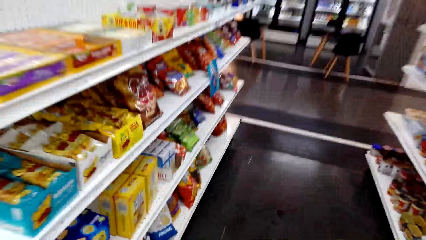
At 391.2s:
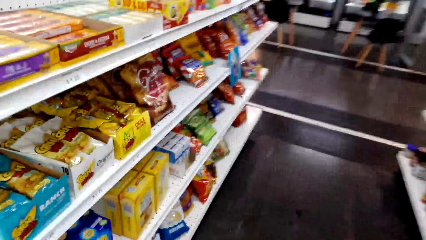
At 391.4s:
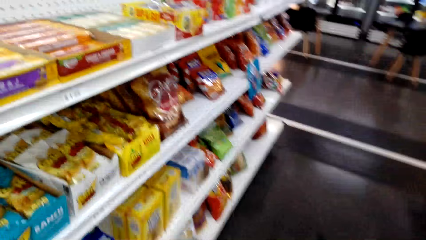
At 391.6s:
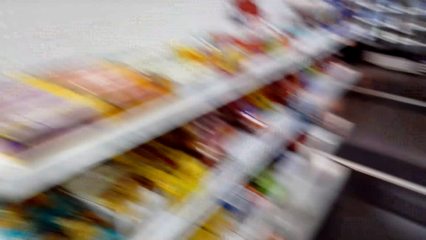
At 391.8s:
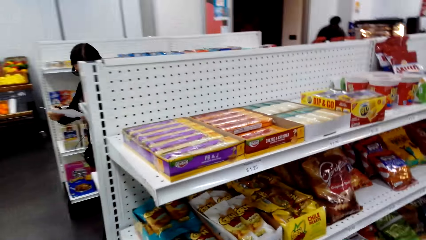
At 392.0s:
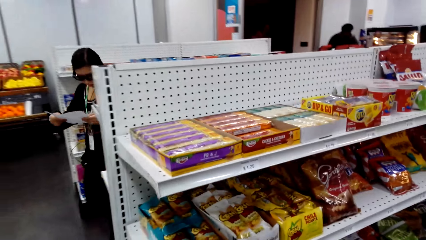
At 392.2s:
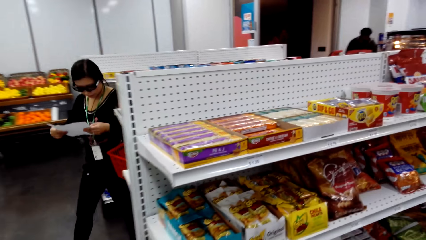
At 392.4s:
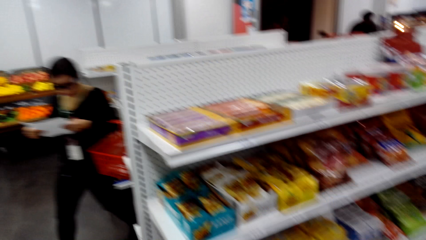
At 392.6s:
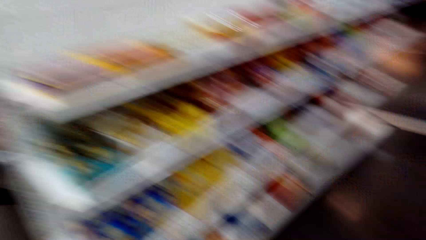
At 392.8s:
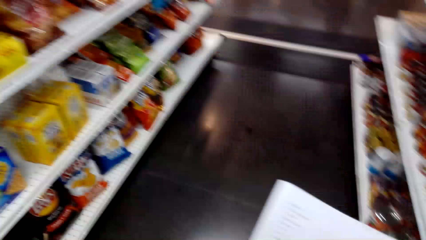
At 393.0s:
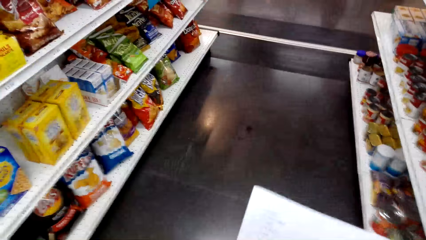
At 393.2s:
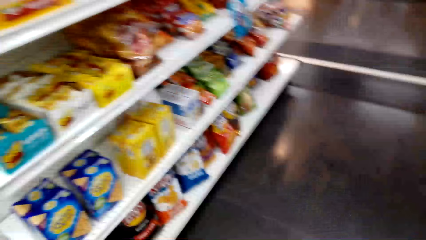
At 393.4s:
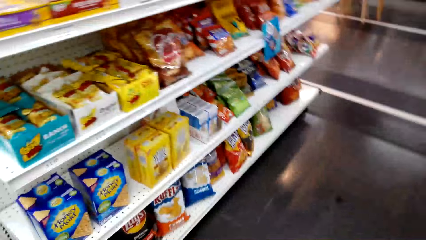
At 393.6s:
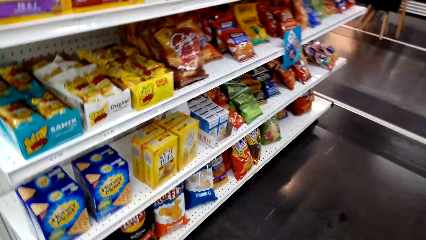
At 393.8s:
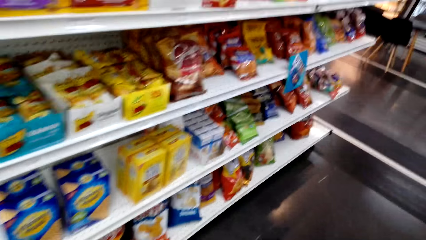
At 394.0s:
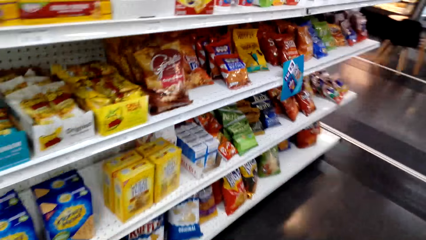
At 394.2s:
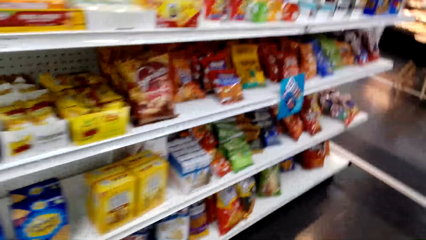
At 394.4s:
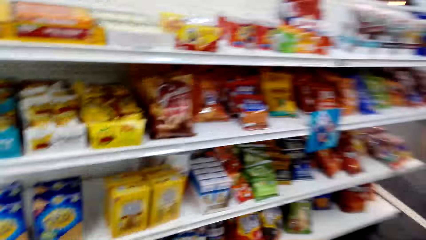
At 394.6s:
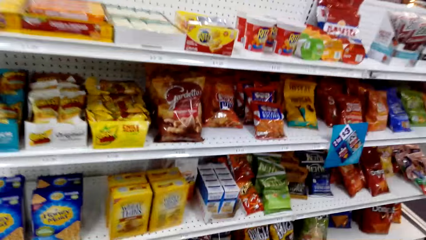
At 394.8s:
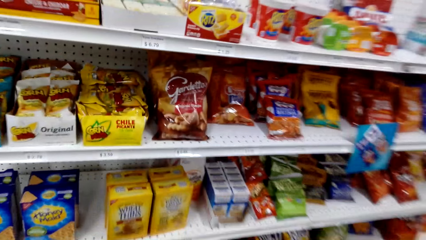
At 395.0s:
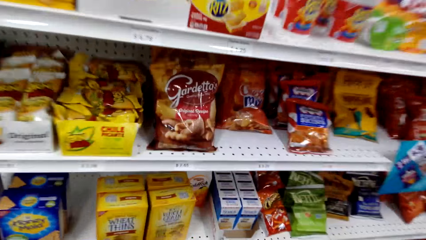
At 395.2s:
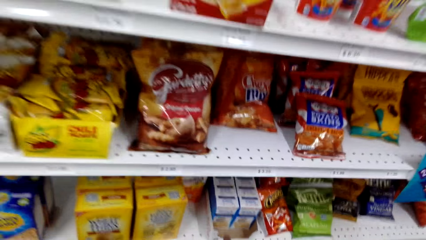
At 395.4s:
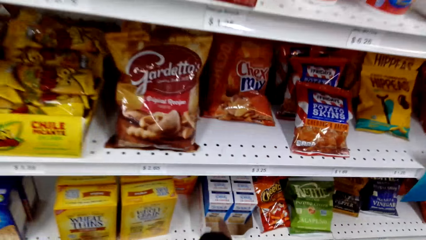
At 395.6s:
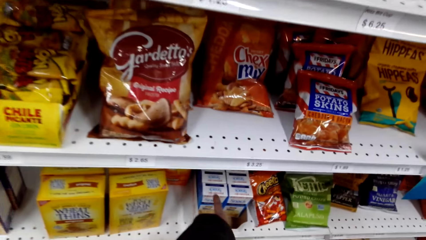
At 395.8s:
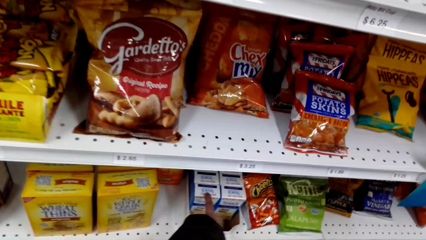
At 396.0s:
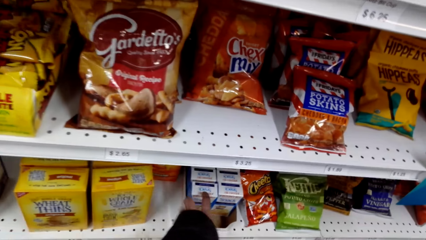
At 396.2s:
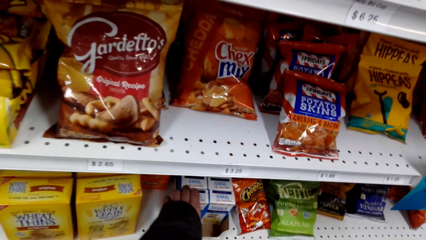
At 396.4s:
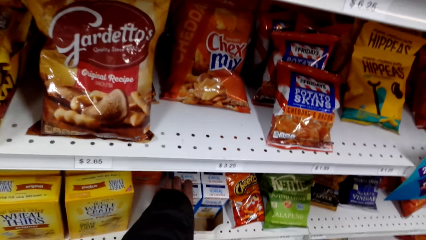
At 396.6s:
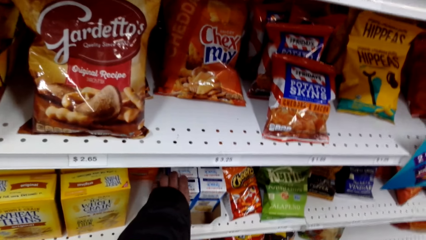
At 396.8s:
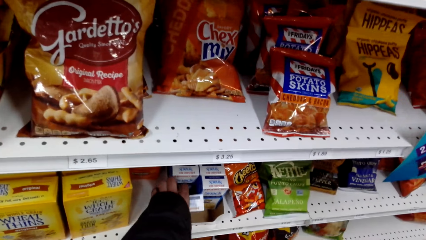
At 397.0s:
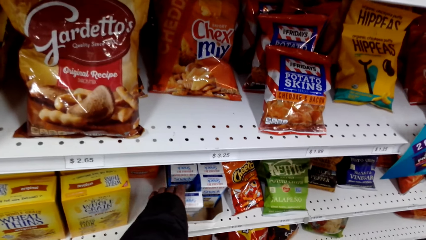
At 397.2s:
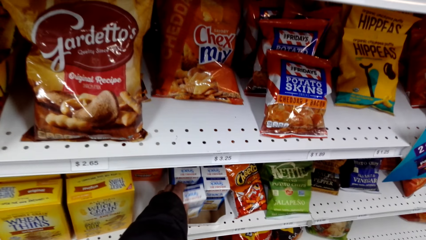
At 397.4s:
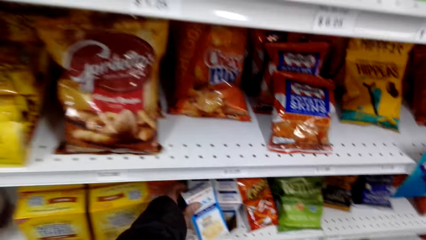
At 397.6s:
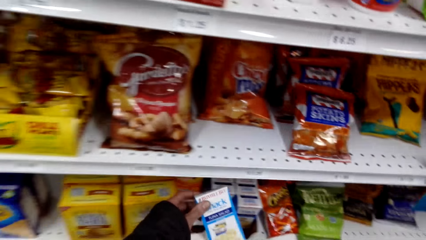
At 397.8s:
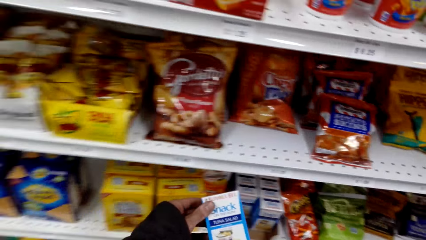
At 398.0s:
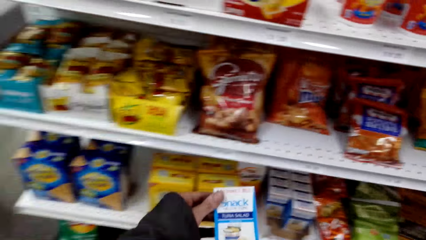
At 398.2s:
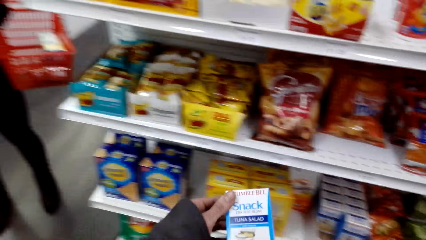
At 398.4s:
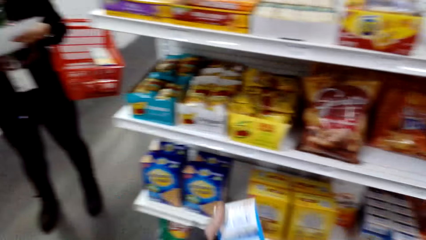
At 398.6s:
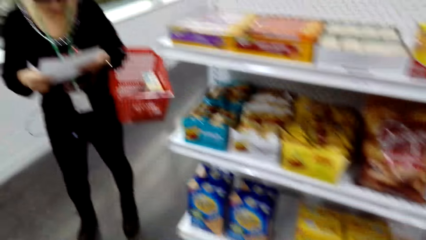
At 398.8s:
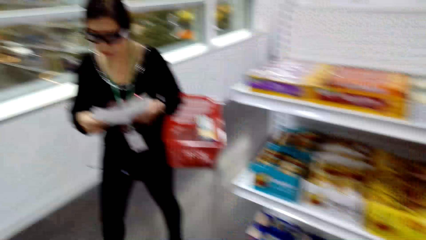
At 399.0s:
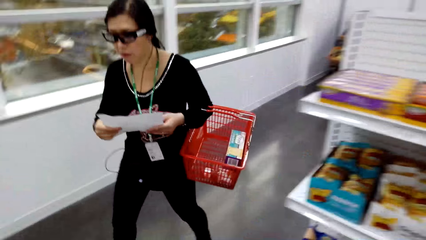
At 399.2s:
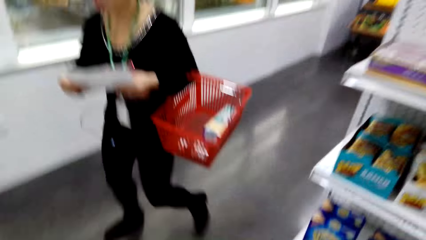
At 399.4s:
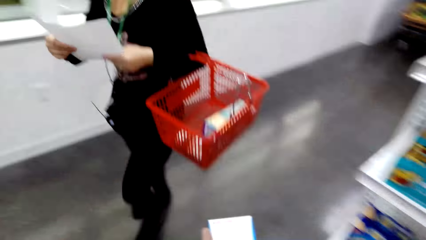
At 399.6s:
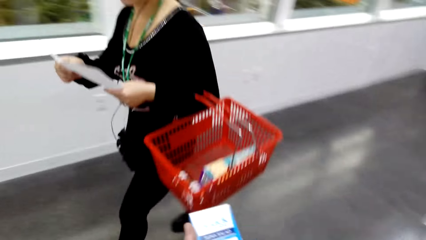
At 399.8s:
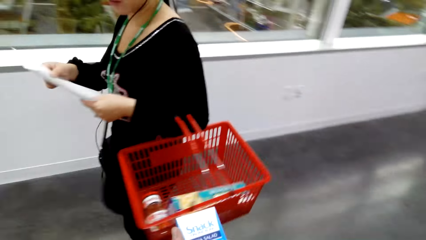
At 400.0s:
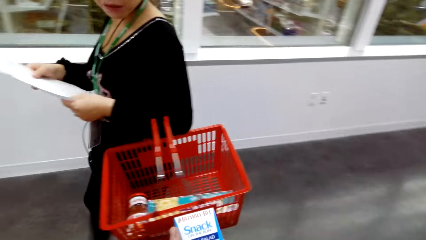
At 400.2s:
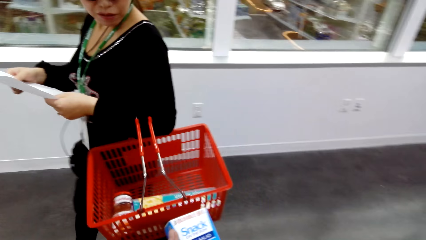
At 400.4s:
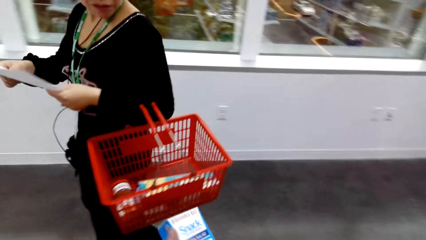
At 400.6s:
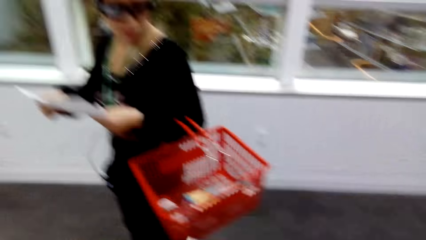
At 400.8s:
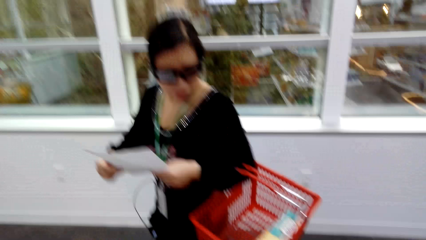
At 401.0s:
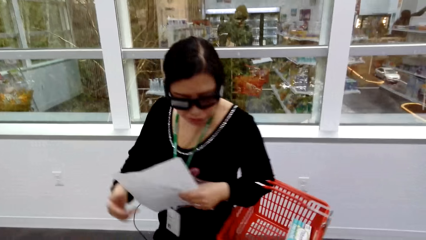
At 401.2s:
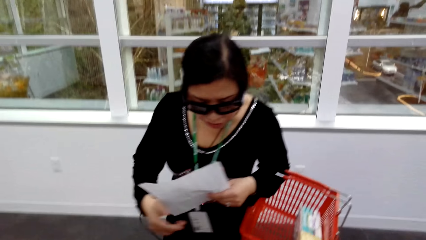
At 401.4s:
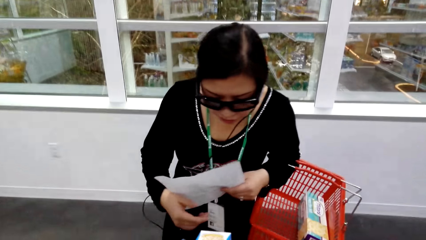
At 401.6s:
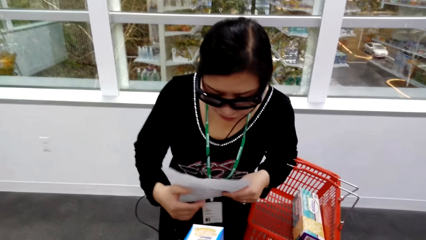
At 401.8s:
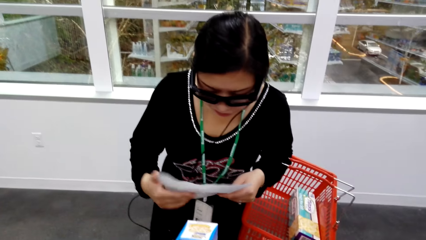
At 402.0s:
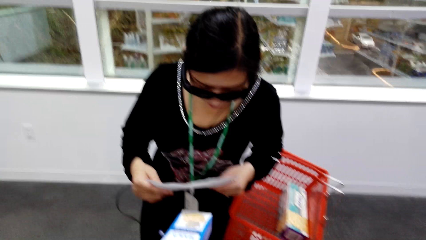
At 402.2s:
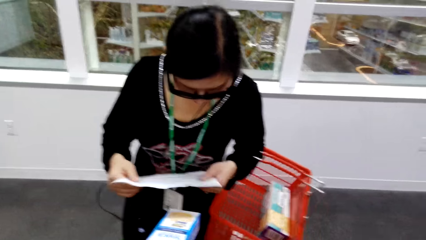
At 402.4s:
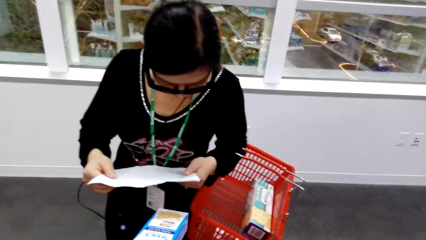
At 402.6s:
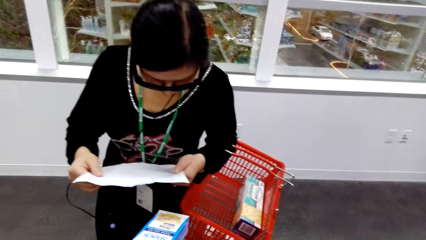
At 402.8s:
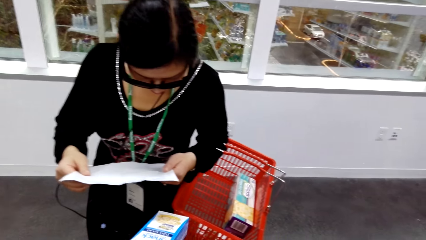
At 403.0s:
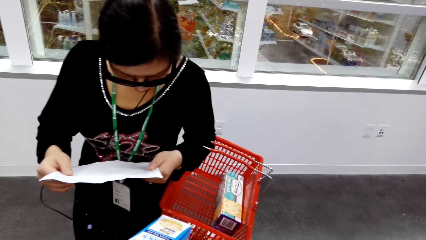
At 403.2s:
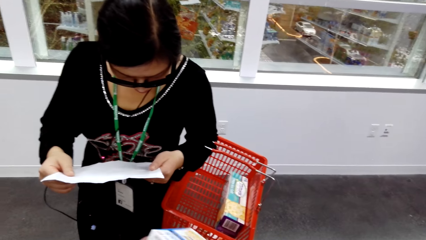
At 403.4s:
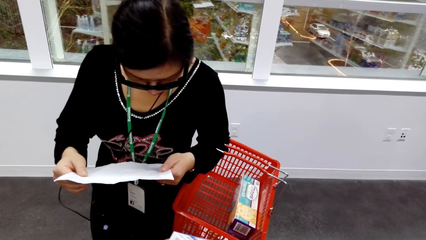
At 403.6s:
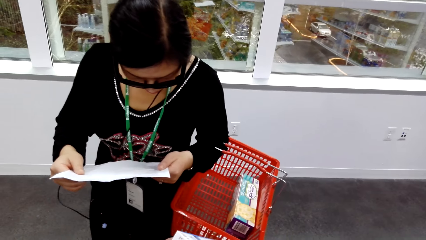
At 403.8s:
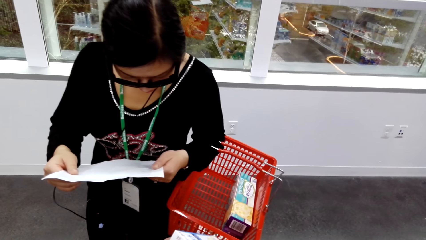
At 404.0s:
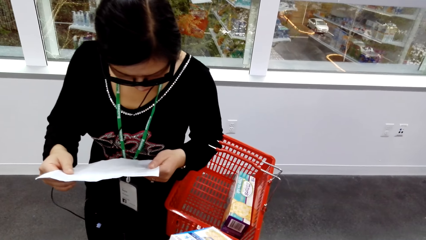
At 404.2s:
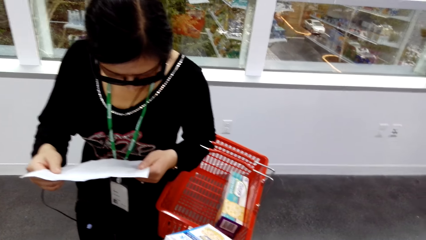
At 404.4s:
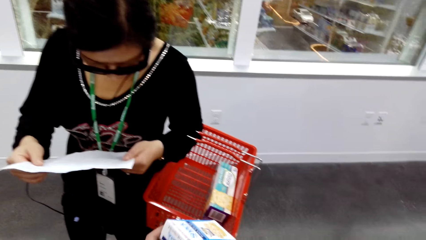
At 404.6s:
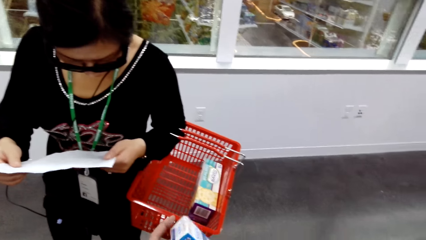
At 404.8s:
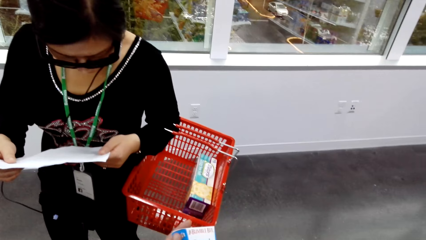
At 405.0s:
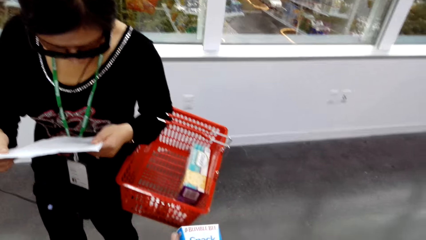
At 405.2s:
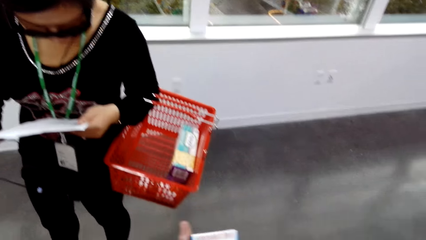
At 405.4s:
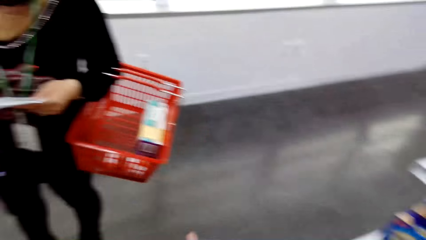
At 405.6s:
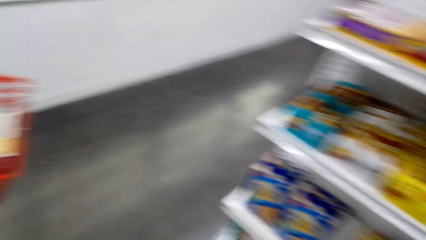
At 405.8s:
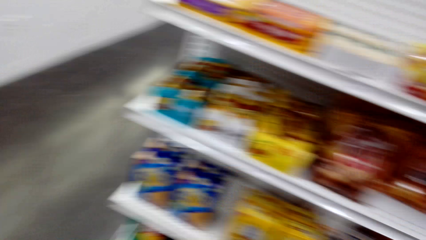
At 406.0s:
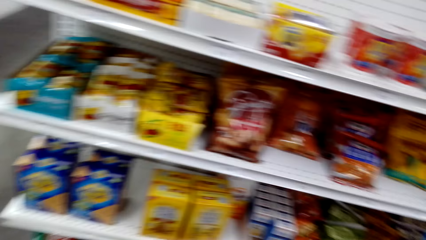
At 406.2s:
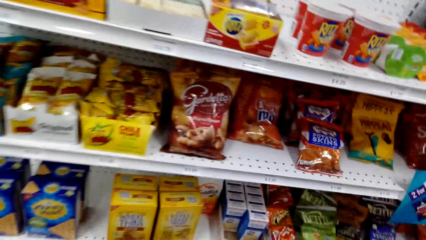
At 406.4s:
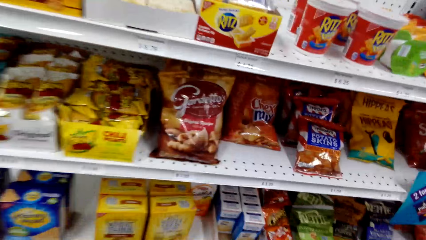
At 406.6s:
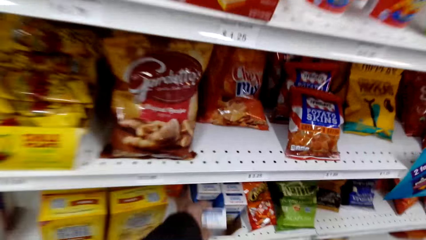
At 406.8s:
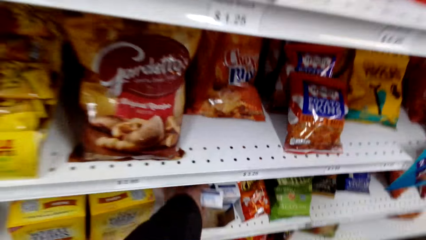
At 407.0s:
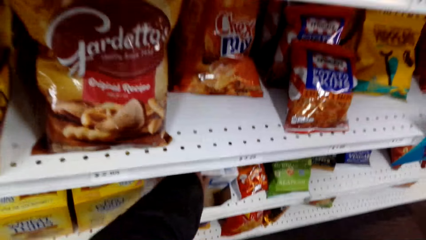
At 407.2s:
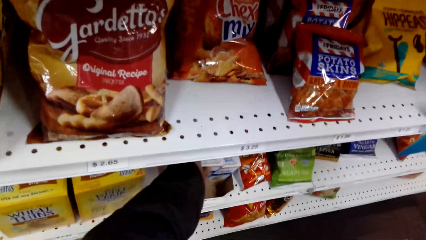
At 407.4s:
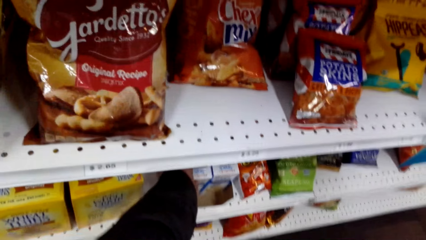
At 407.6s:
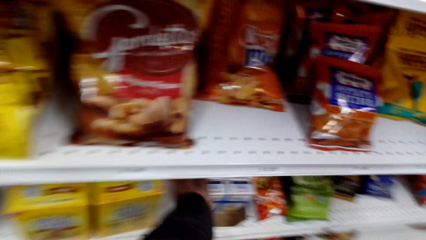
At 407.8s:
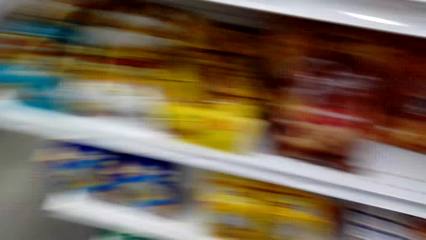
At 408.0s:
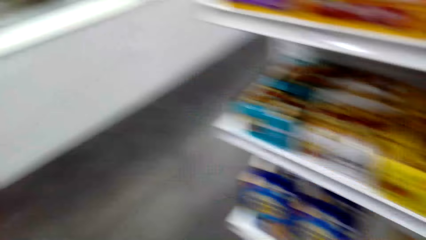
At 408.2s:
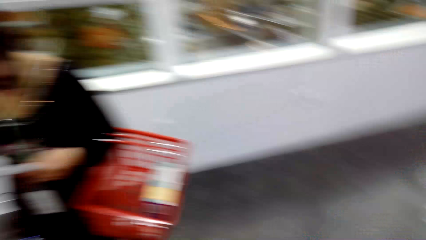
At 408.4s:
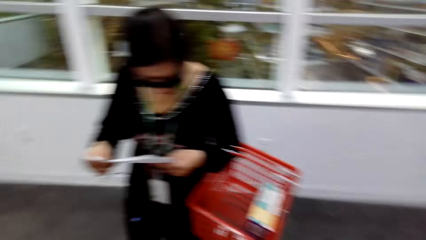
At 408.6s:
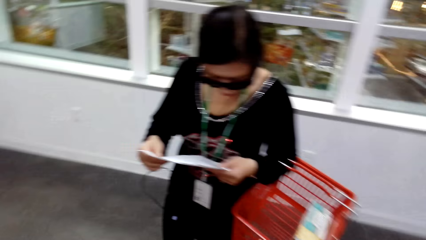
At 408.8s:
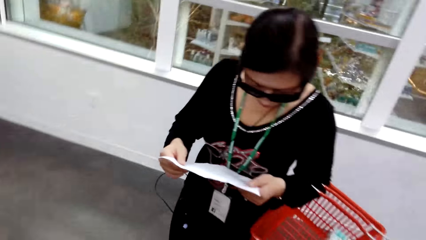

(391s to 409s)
The camera wearer turns to the side. They hold a package. They take something from the shelf. They turn to the side. A man walks around. The man holds a shopping basket. The camera wearer shows the man the box of something. They turn to the side. The man holds a paper. The camera wearer turns around. They put the package on the shelf. They turn the box at the shelf. They turn around.
